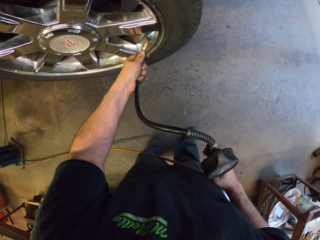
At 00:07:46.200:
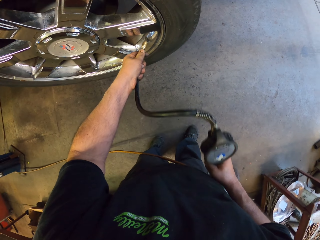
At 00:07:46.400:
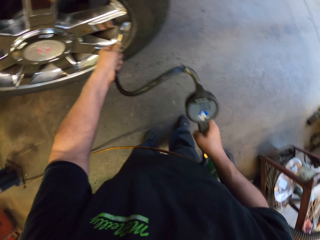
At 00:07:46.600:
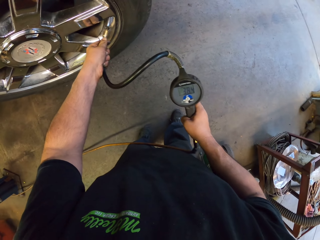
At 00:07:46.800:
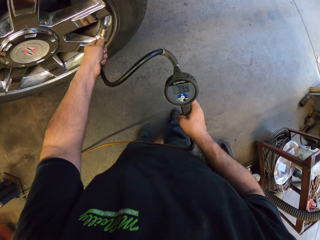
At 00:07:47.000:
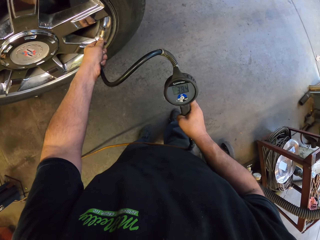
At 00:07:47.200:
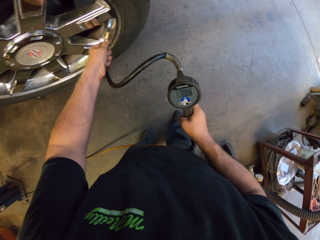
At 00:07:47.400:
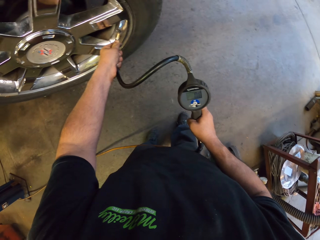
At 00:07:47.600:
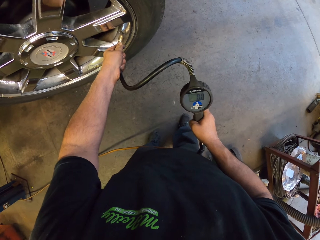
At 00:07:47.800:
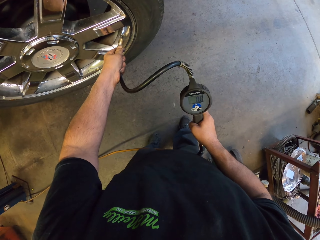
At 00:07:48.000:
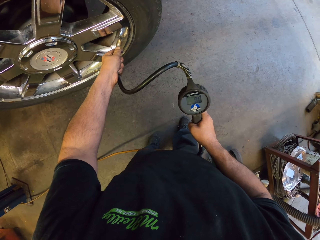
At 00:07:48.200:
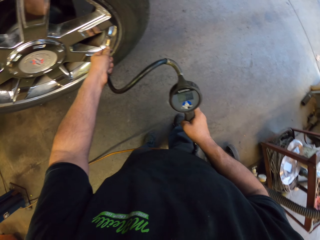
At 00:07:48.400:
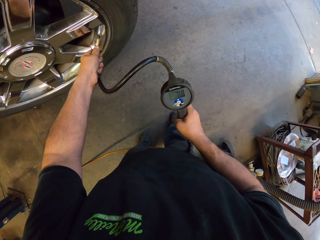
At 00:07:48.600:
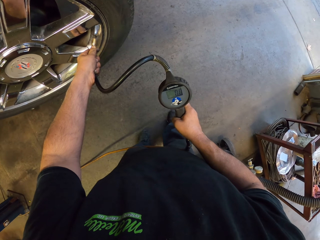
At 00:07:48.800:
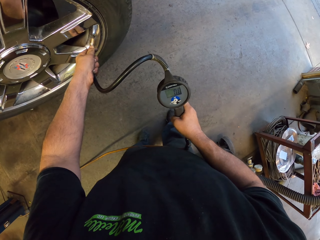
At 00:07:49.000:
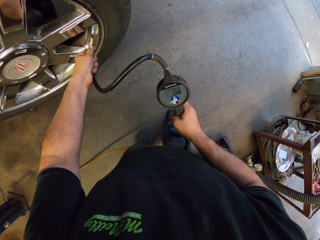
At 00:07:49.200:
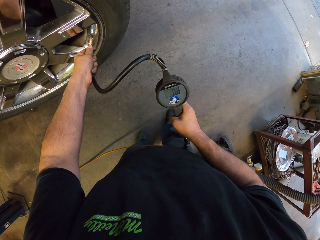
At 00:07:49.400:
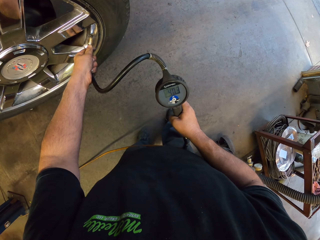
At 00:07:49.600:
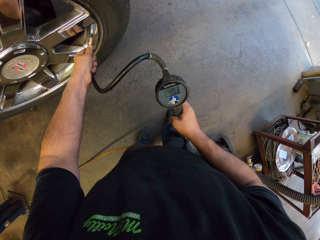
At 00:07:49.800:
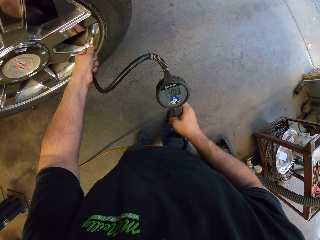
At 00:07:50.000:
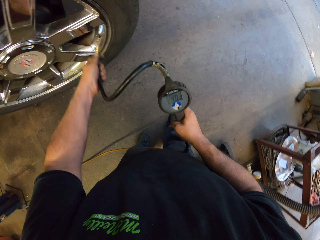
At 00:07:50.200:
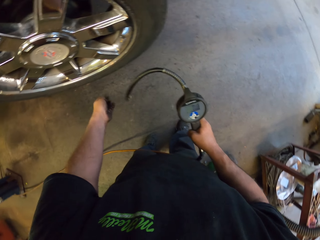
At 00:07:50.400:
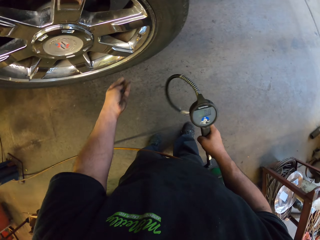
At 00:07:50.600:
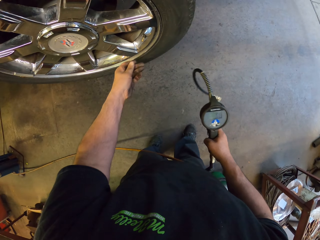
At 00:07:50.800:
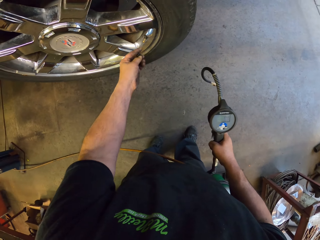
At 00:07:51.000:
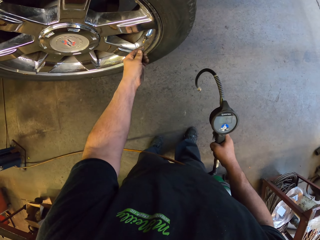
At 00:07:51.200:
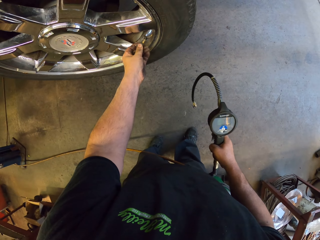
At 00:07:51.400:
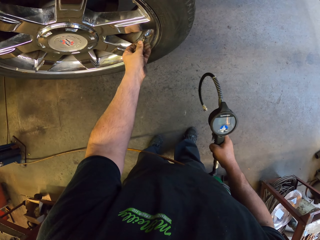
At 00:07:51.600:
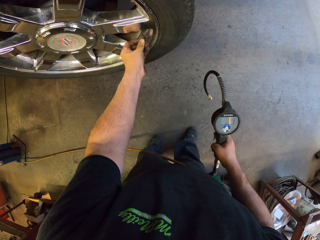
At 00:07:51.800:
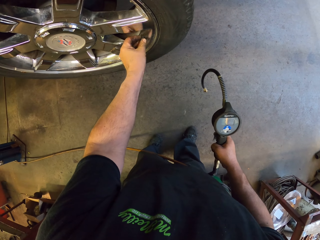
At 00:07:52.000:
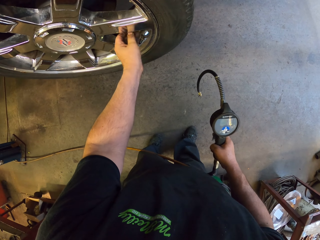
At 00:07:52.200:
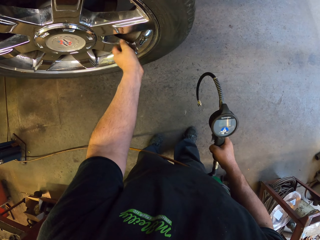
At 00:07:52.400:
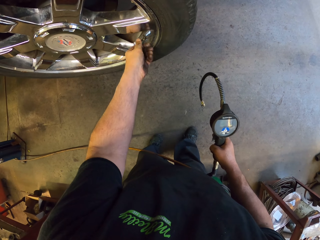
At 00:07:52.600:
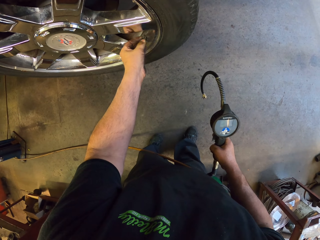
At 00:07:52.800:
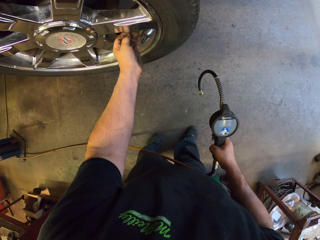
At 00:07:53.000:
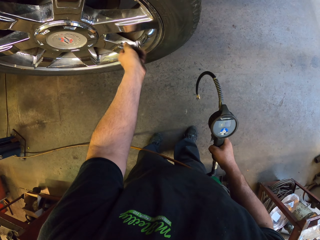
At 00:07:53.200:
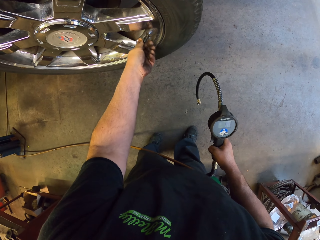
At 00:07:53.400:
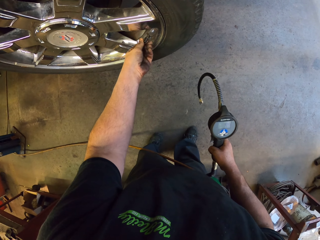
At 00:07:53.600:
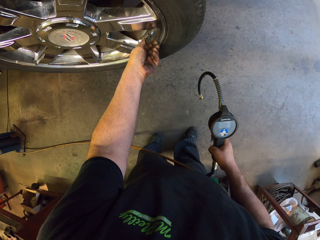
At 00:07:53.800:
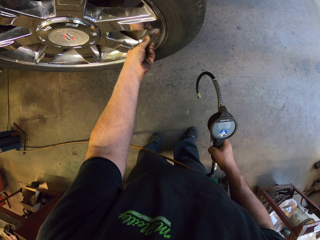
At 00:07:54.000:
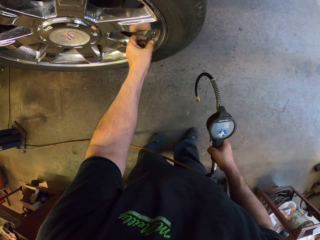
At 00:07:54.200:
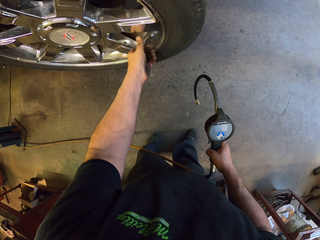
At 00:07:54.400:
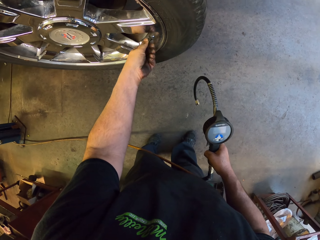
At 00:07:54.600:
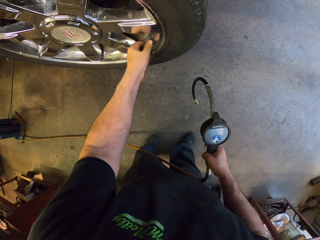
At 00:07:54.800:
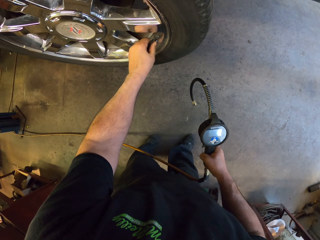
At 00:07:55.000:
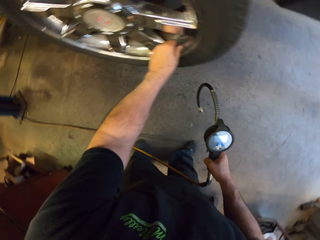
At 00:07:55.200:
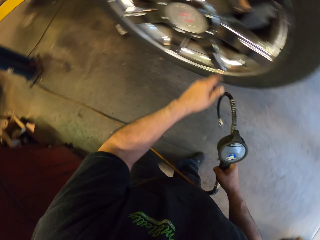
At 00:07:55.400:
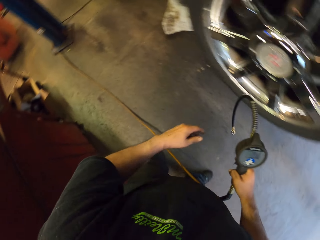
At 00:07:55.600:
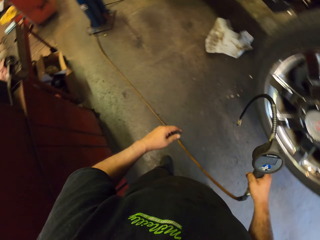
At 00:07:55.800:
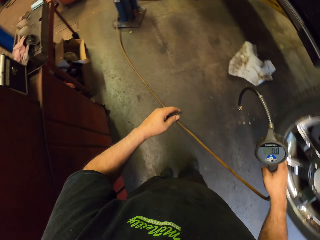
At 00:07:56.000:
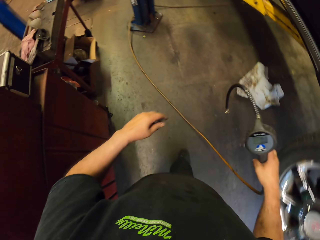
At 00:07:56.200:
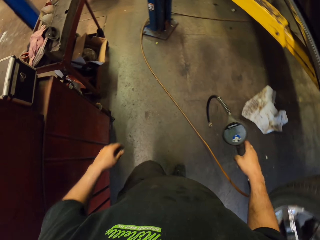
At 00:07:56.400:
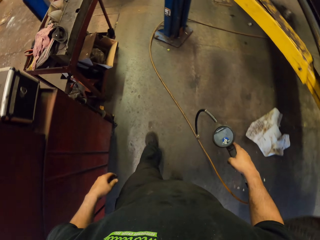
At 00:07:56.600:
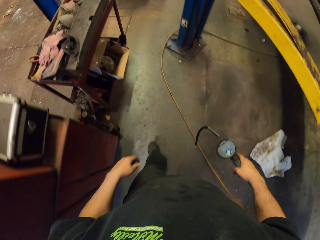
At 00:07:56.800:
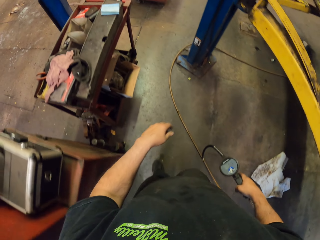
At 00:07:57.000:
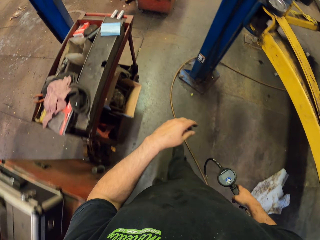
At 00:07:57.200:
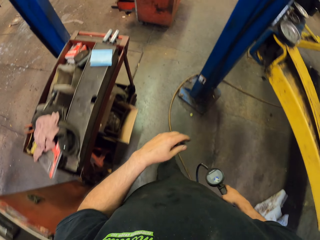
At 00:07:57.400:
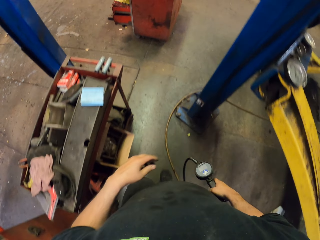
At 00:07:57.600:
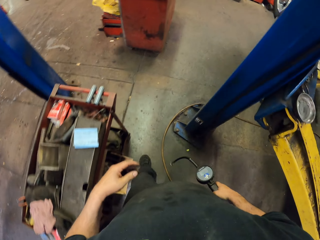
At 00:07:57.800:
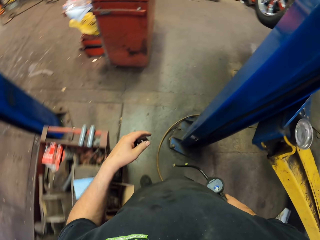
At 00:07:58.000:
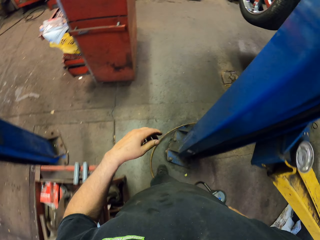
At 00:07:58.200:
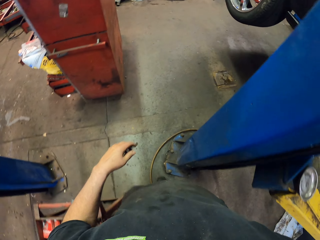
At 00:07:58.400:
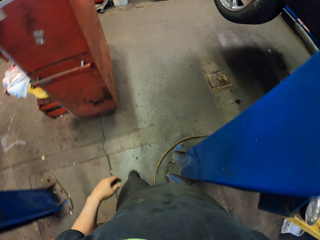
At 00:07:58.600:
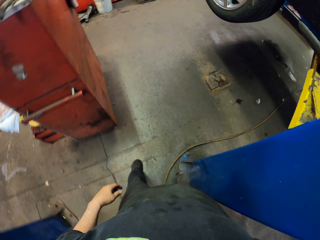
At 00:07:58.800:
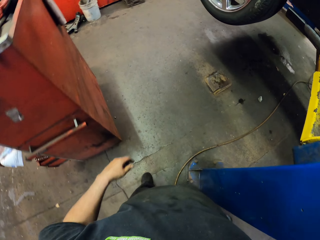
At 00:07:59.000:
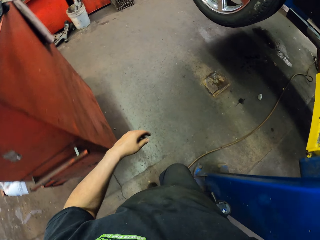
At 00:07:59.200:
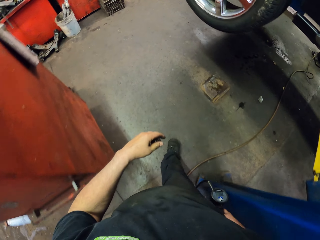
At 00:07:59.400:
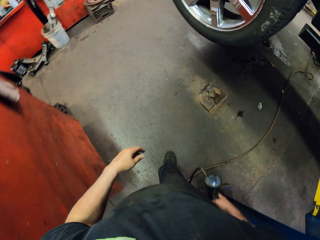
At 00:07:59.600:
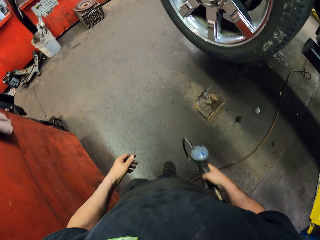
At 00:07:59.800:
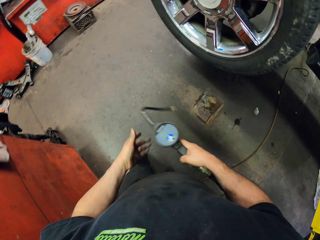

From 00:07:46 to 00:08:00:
The camera wearer fixes the inflator meter pressure on the bolt. They remove the inflator meter pressure from the car wheel. They close the part of the car wheel. They move to the other car wheel.

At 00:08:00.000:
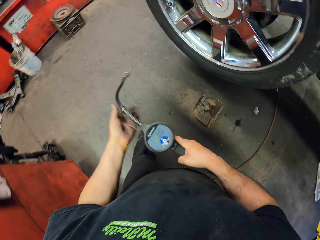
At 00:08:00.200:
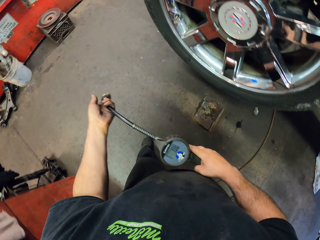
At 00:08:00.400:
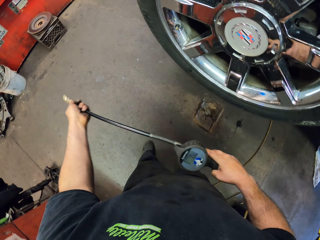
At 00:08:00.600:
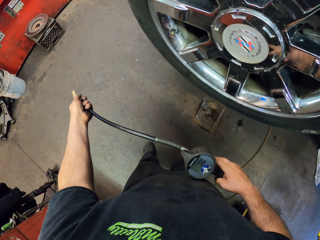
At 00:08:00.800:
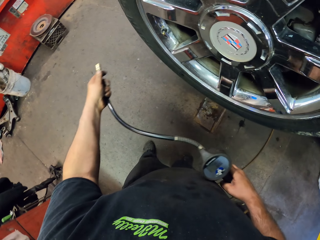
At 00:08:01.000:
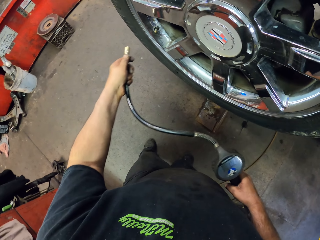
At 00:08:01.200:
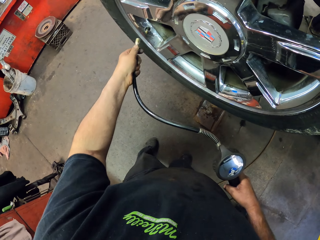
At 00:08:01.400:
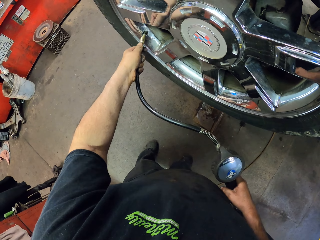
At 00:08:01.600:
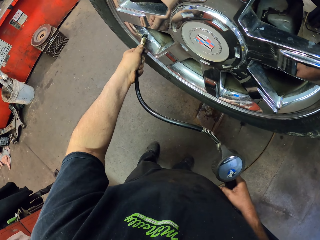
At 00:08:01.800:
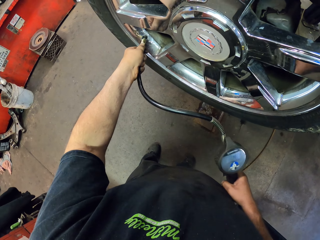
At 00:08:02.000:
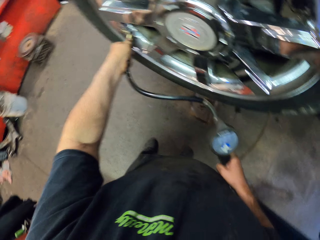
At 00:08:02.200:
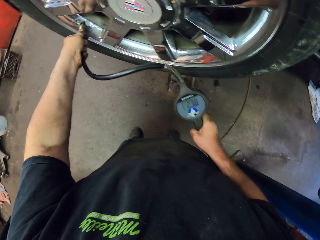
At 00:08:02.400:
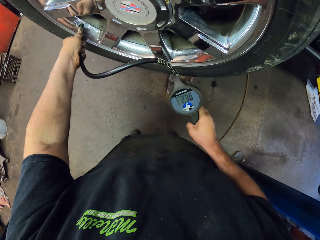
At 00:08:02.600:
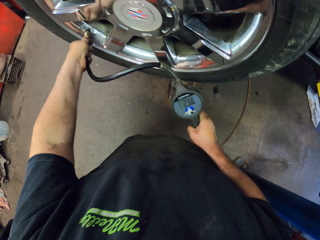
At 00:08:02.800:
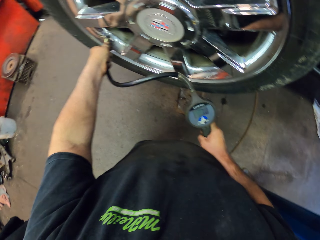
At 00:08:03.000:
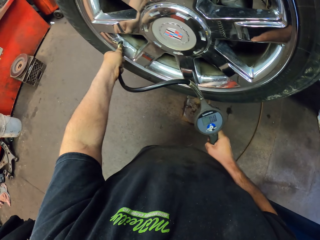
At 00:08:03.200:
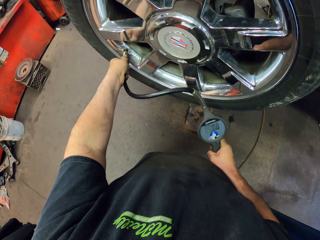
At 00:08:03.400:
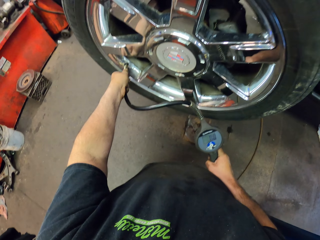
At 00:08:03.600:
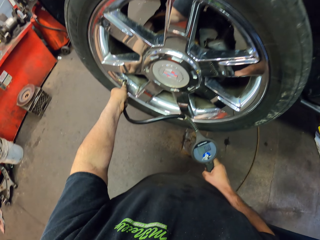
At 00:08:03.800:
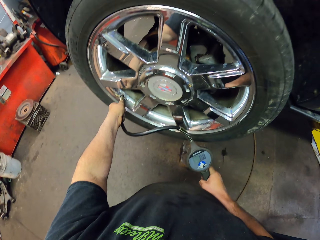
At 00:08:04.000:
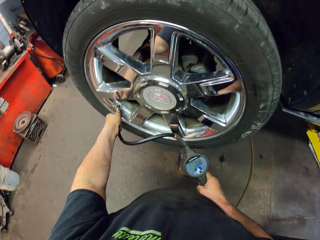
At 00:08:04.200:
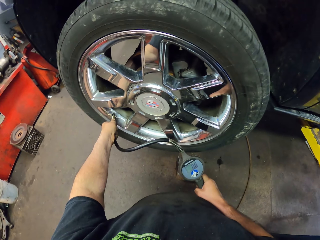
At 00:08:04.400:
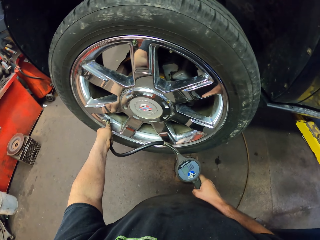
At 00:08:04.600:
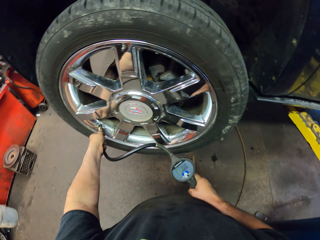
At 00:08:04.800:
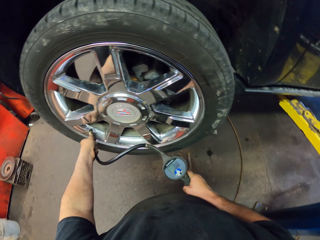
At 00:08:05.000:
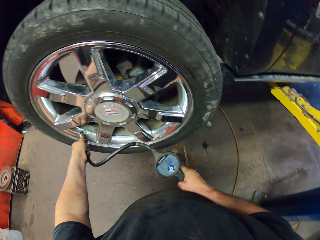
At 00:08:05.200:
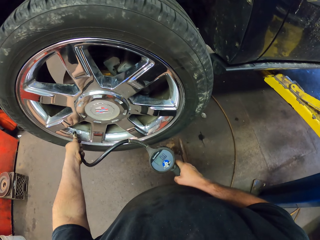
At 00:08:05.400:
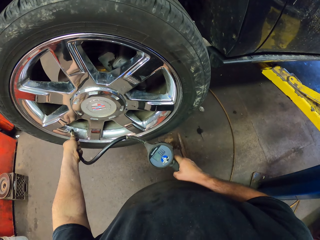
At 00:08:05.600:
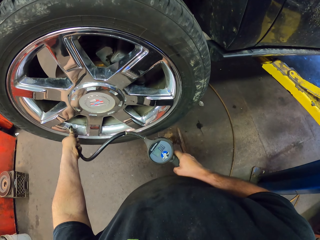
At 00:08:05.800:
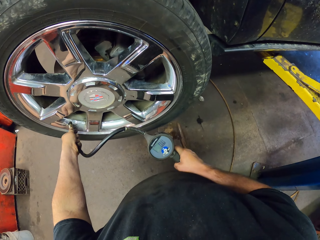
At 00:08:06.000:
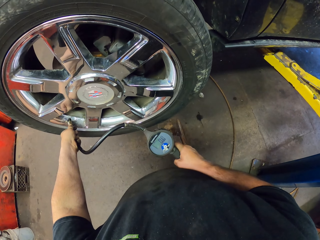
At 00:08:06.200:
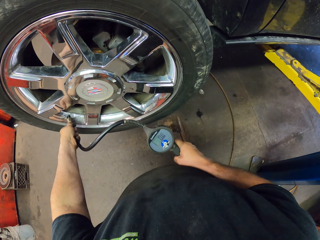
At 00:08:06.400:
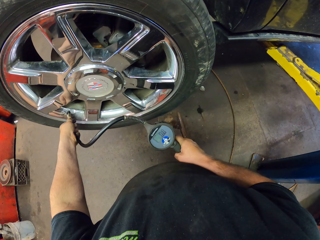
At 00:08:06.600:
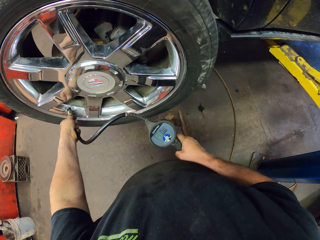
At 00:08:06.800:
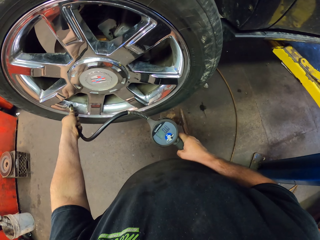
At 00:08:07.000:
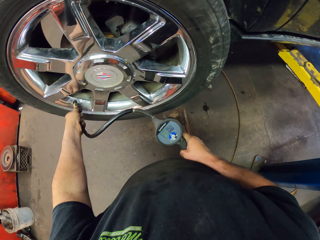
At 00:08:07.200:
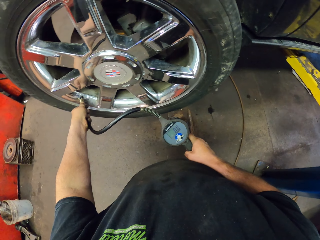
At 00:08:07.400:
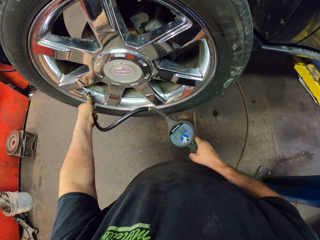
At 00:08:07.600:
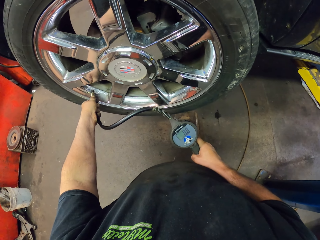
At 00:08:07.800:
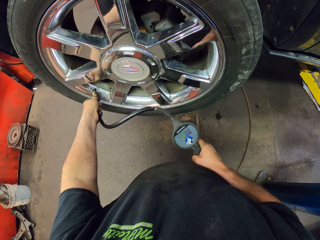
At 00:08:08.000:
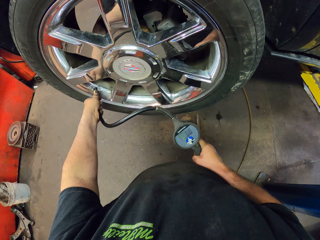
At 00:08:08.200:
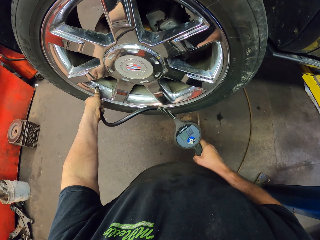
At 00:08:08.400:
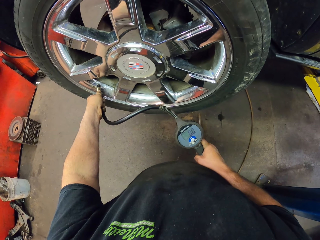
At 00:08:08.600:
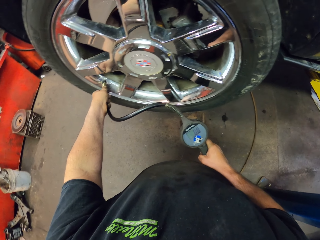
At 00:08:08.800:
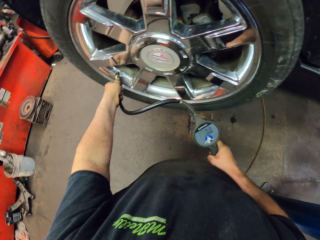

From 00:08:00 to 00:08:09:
The camera wearer fixes the inflator meter pressure on the car wheel. They pressure the tyre.
